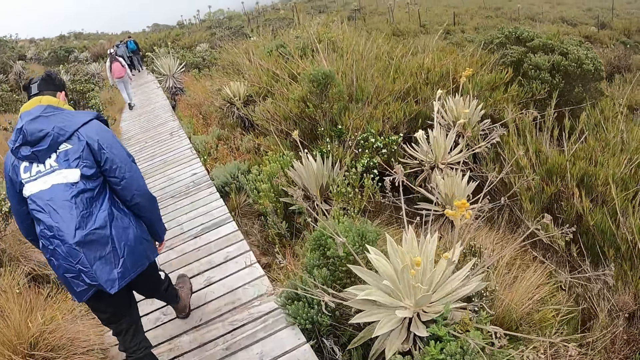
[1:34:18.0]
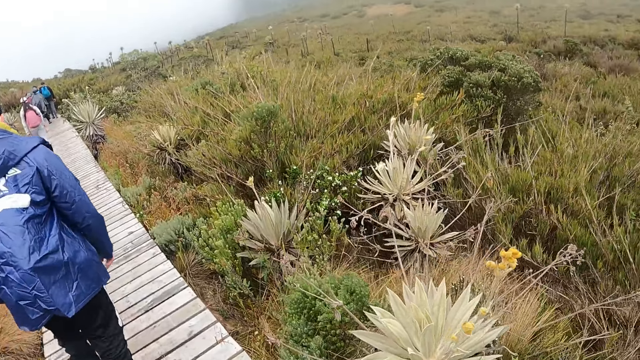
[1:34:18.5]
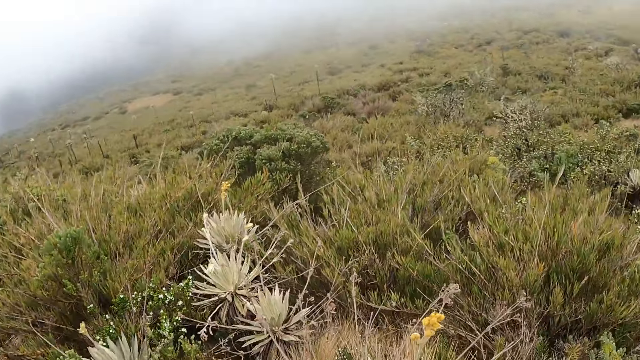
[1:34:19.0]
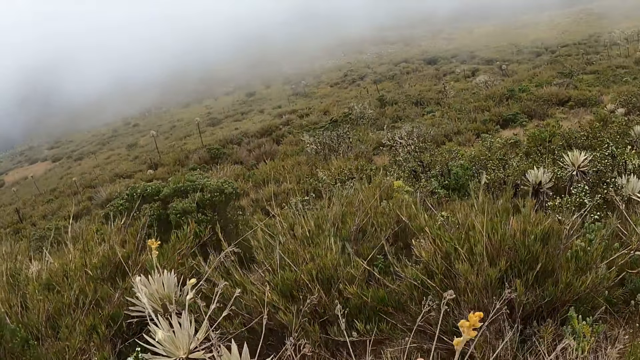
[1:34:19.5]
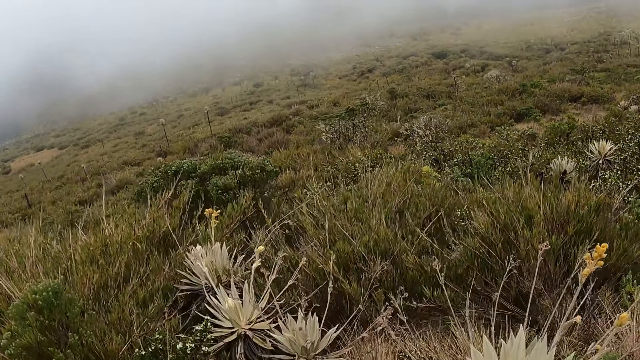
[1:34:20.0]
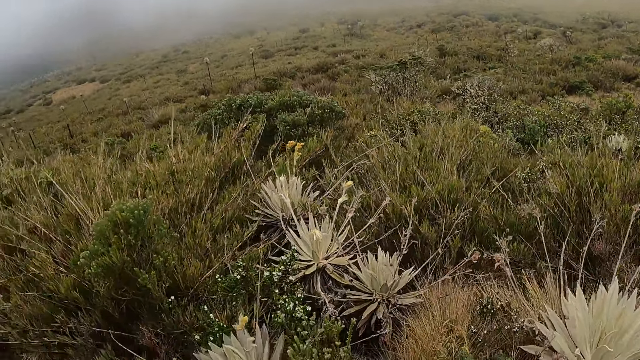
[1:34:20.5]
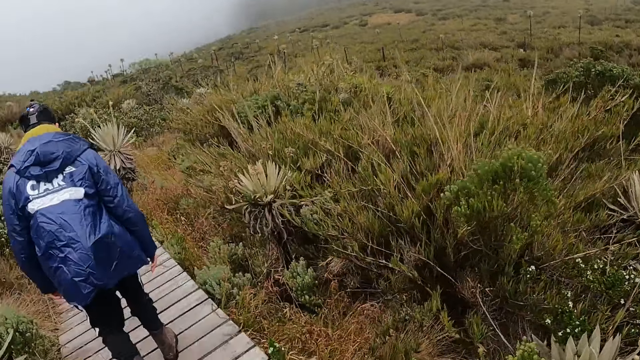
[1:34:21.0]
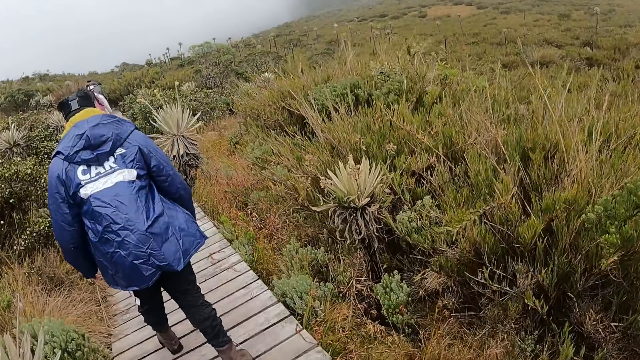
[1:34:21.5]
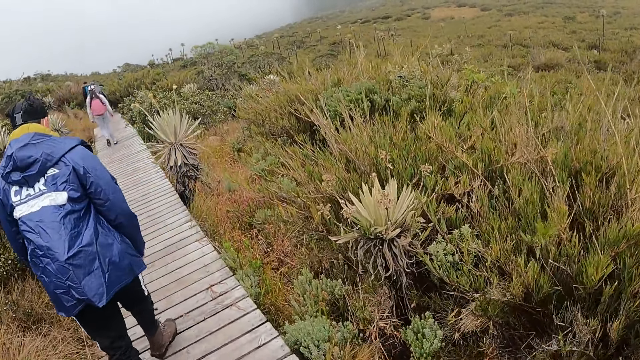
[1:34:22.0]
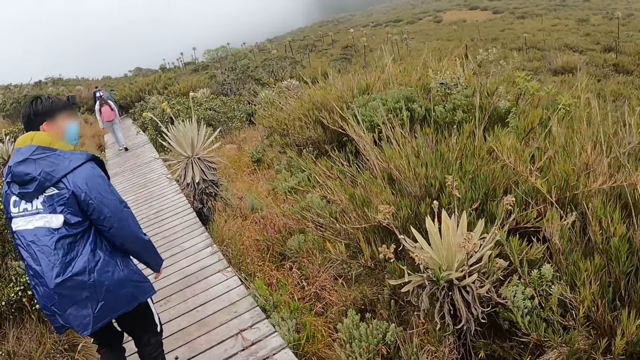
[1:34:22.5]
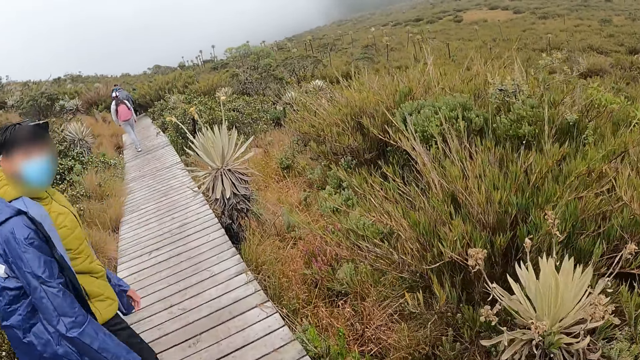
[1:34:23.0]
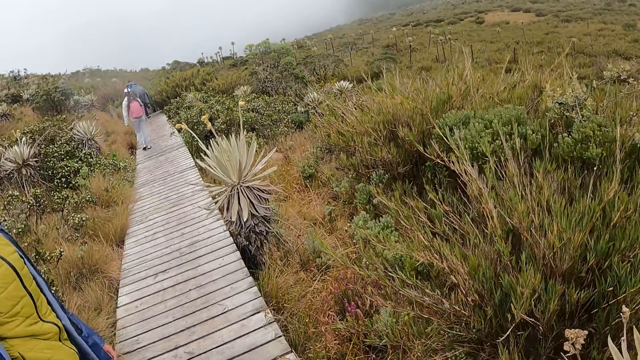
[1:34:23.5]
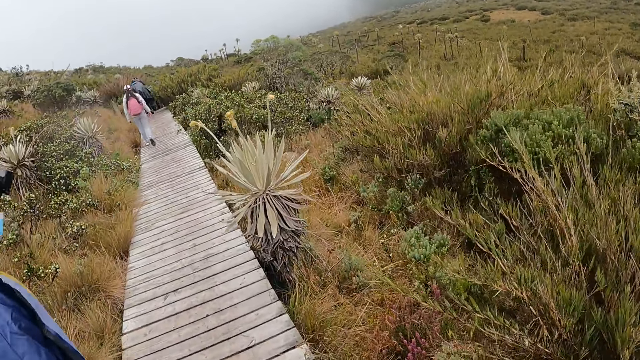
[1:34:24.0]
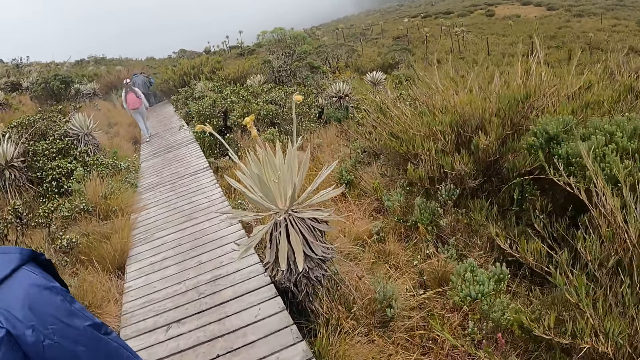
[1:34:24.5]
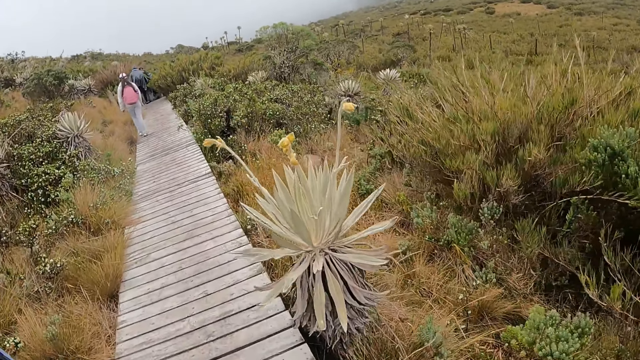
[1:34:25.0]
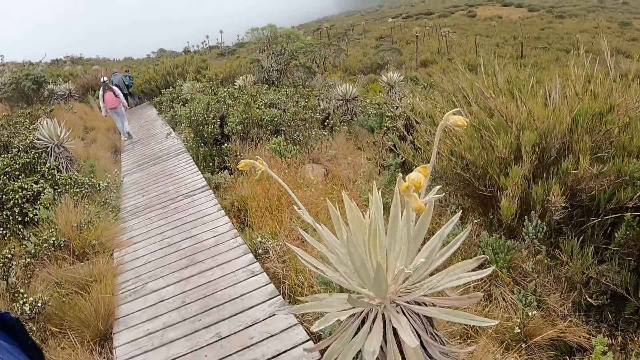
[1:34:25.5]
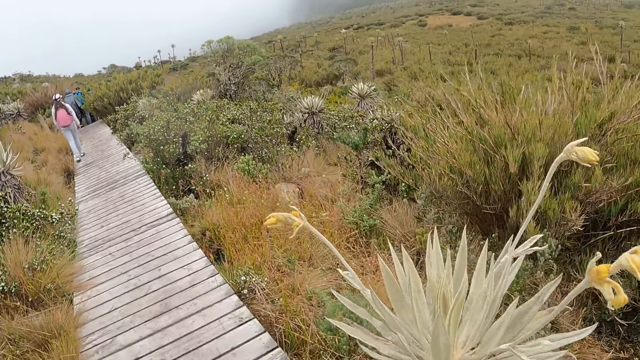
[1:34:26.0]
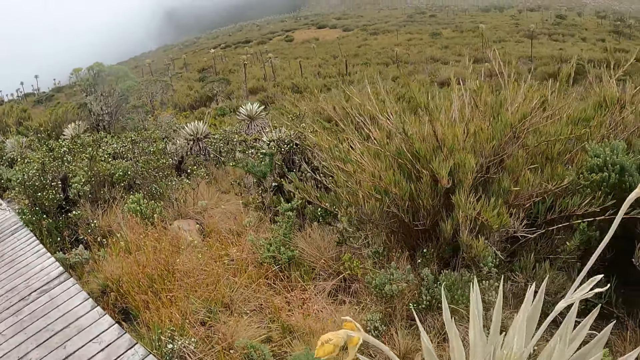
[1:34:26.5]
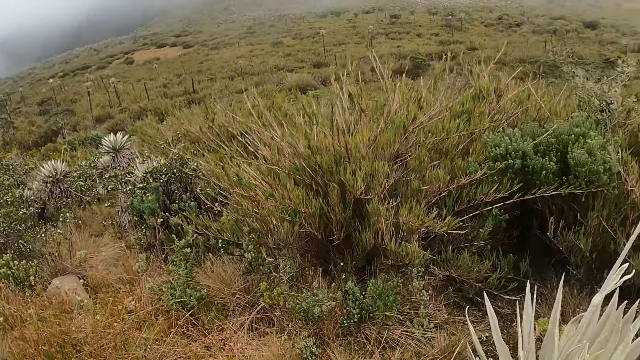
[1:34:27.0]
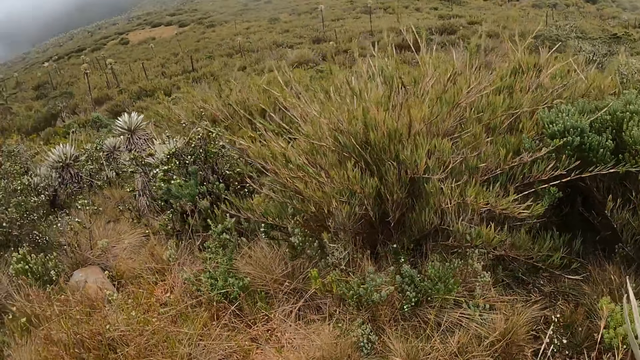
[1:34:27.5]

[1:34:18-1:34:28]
The camera wearer looks around the street. They walk on the bridge. The man interacts with the camera wearer.

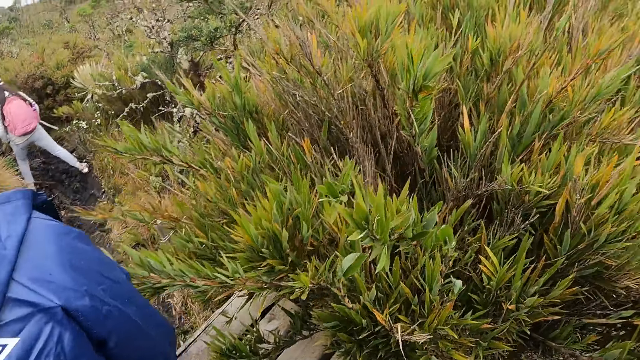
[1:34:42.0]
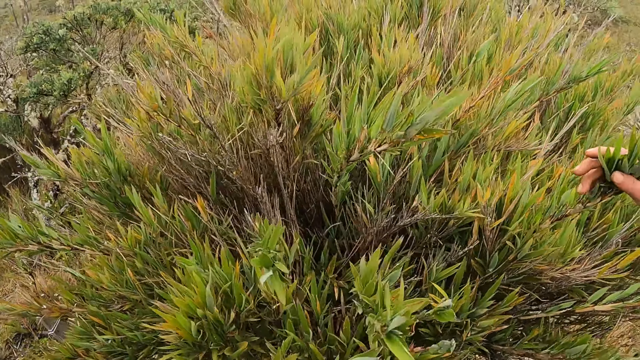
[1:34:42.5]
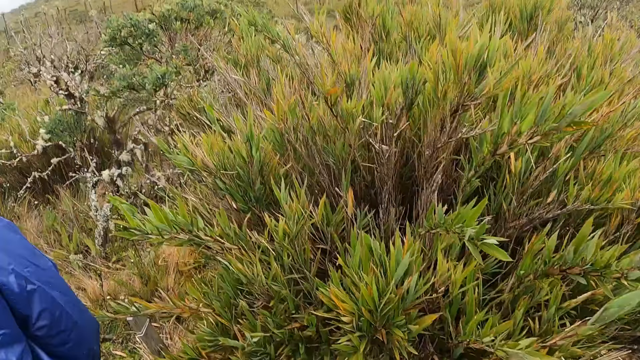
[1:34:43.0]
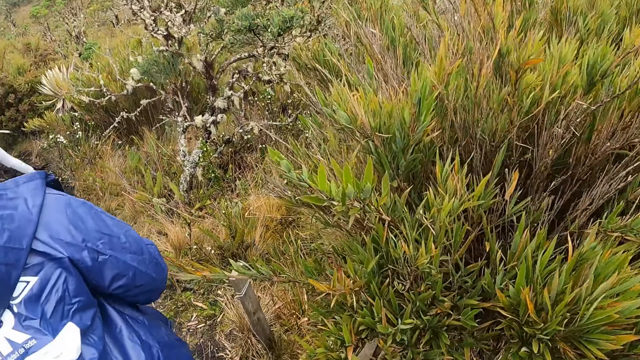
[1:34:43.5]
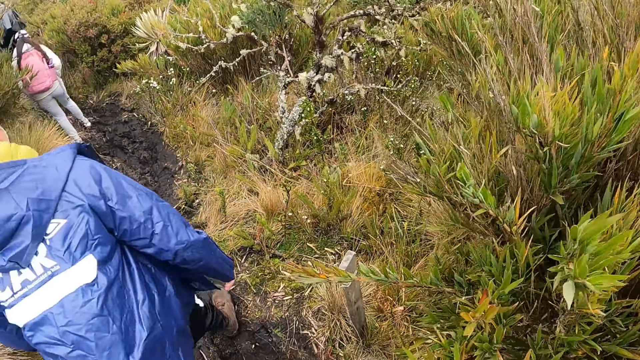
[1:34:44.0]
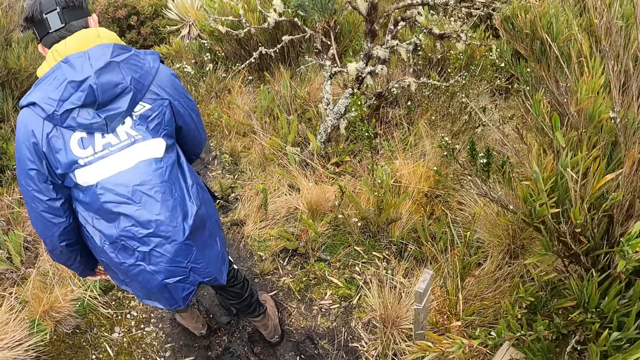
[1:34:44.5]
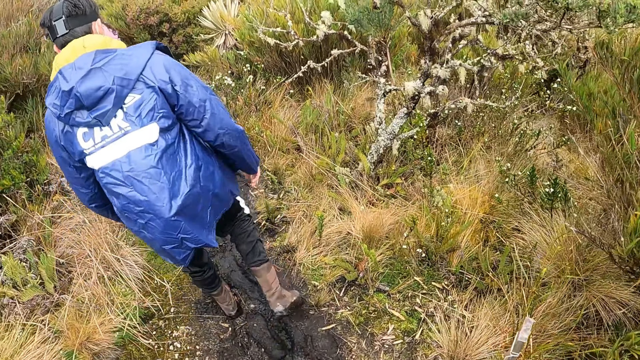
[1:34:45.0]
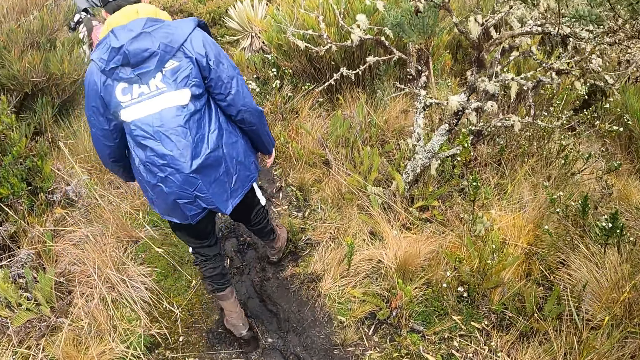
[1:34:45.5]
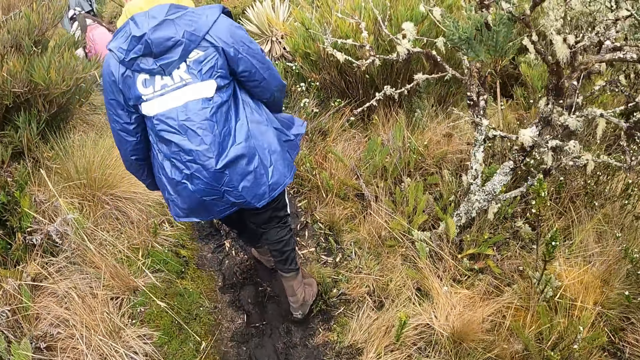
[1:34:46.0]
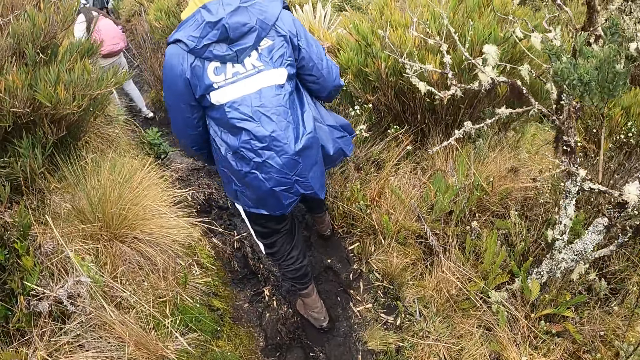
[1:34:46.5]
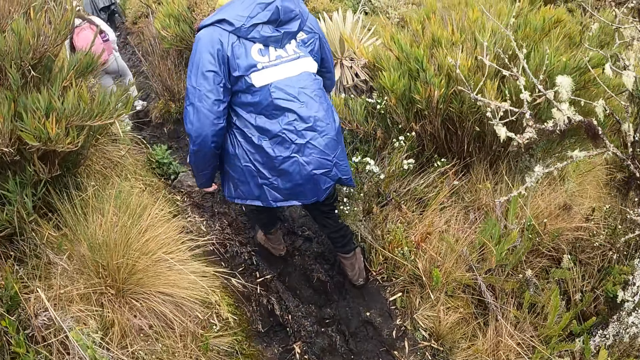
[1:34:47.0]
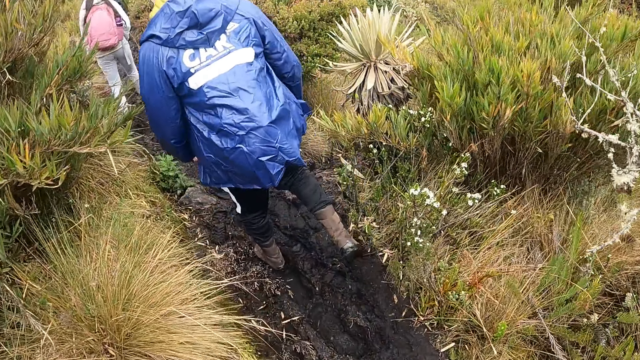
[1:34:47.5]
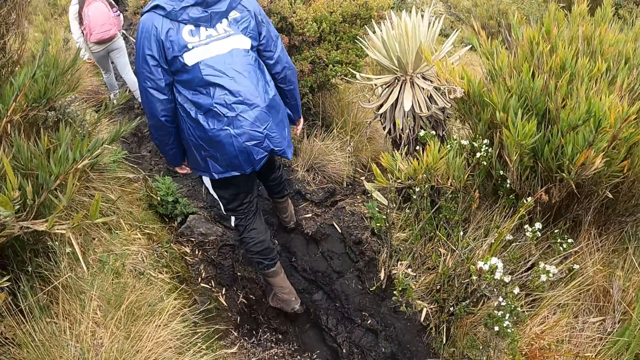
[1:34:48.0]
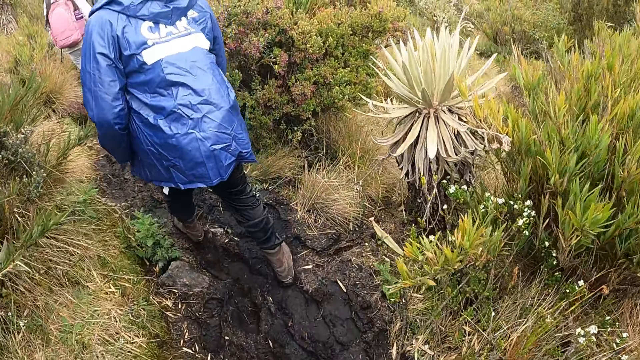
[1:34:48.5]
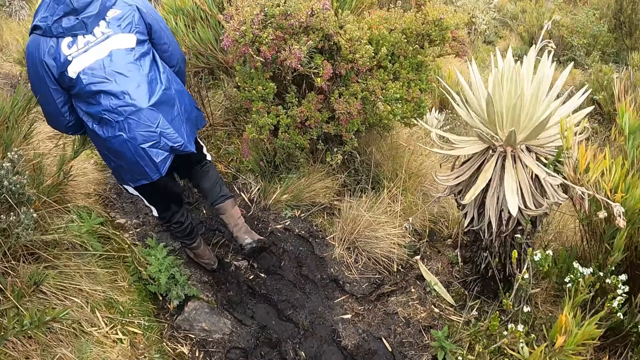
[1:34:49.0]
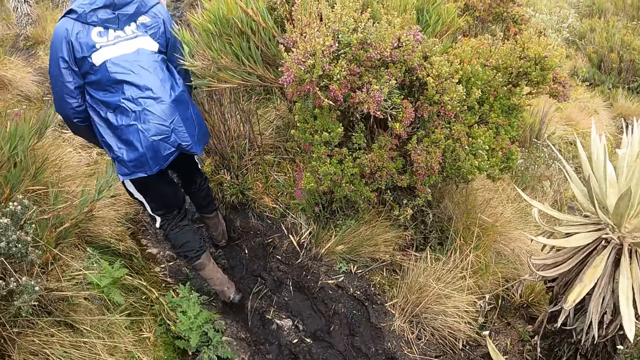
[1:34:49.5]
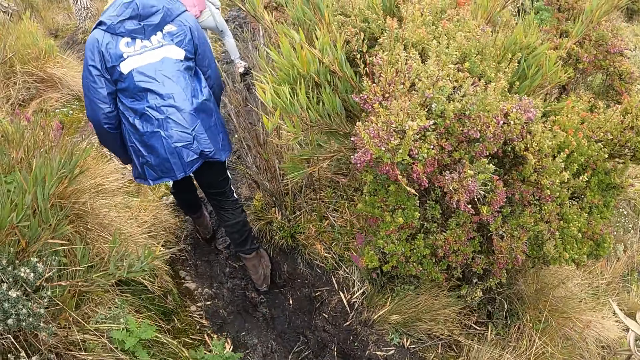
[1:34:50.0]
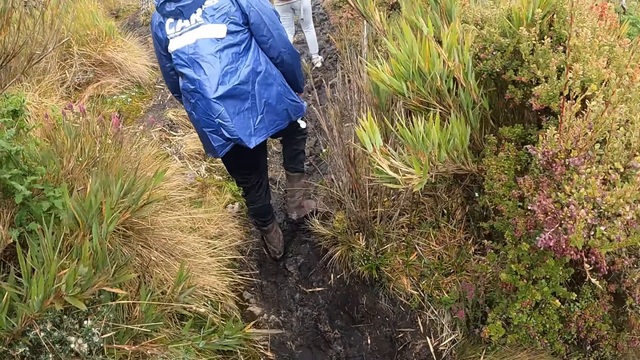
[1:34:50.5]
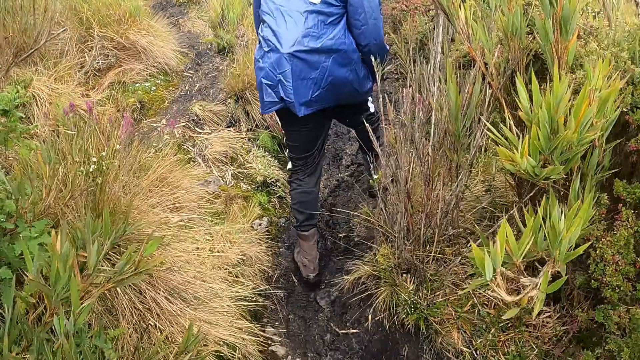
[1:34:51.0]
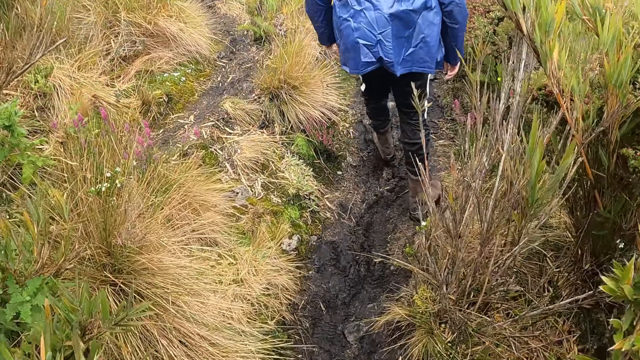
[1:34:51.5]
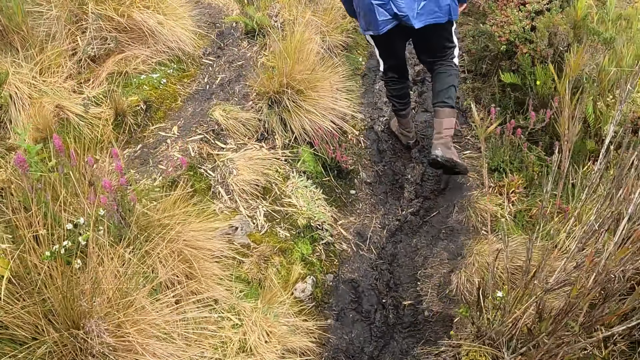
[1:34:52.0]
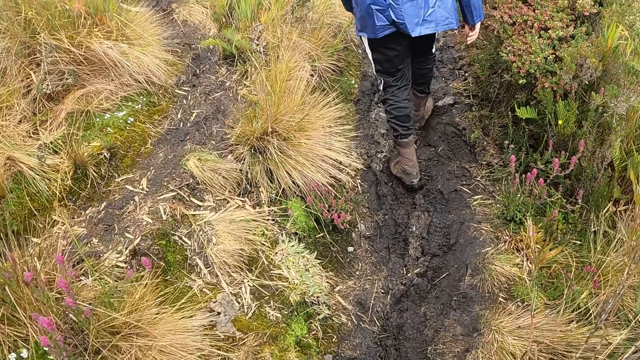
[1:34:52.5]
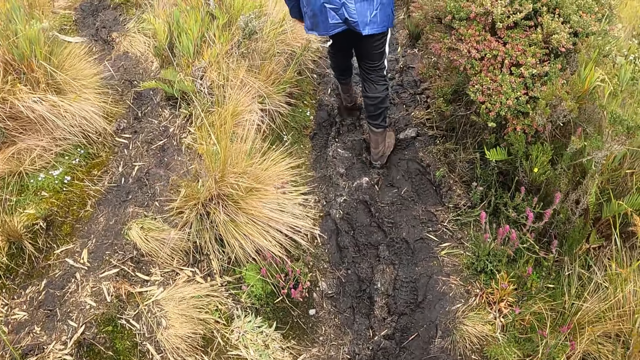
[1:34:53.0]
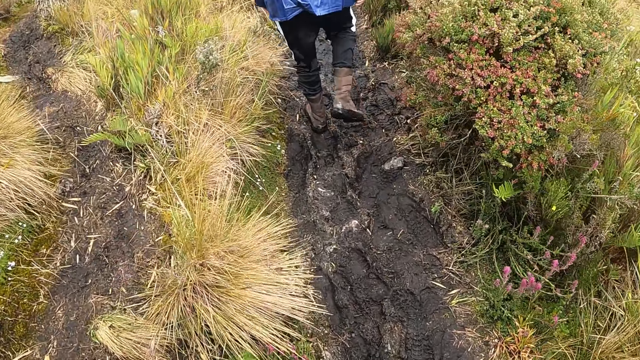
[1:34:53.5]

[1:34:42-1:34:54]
The camera wearer gets off the bridge to the path. They walk on the path.
